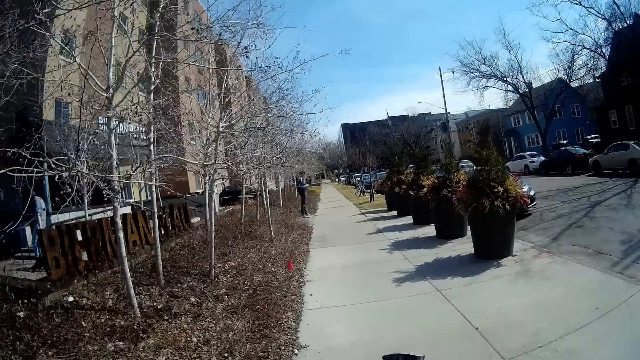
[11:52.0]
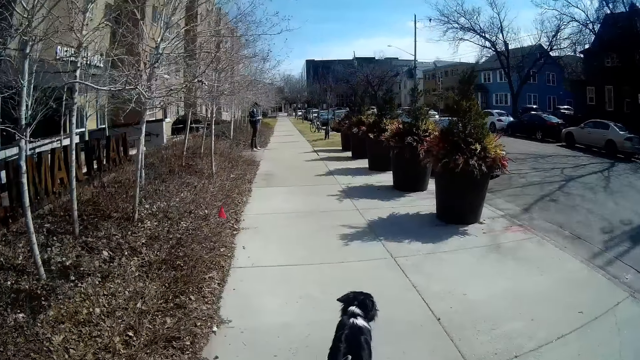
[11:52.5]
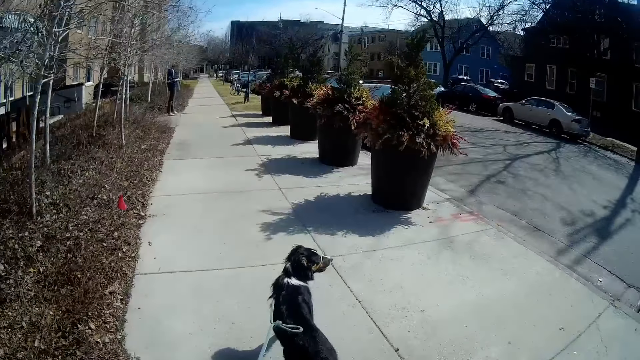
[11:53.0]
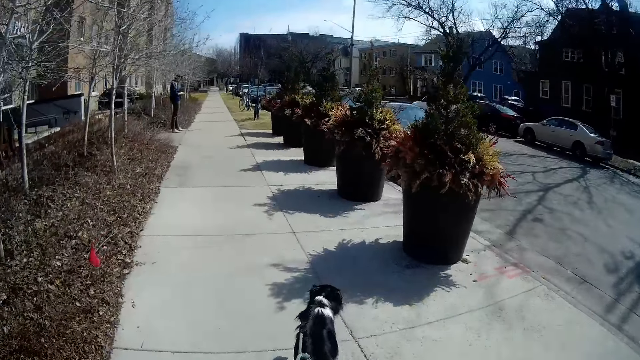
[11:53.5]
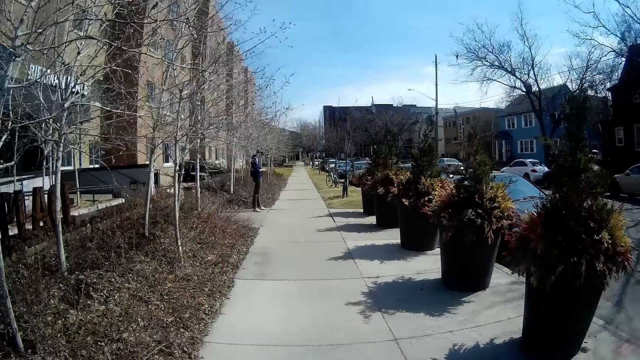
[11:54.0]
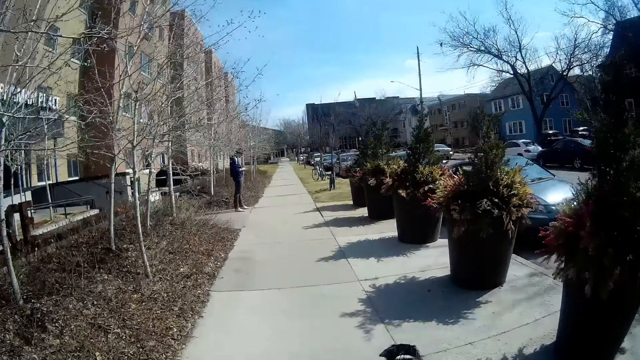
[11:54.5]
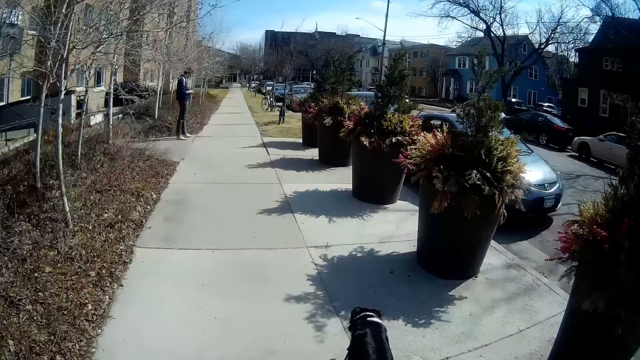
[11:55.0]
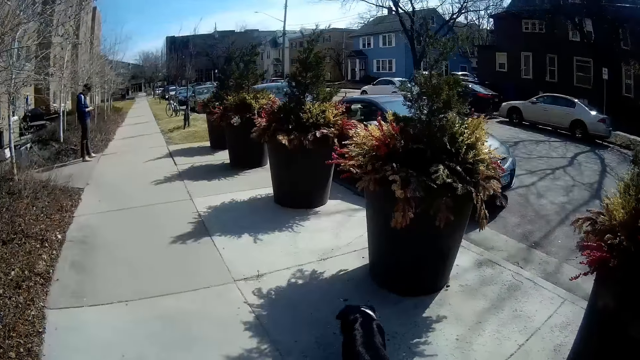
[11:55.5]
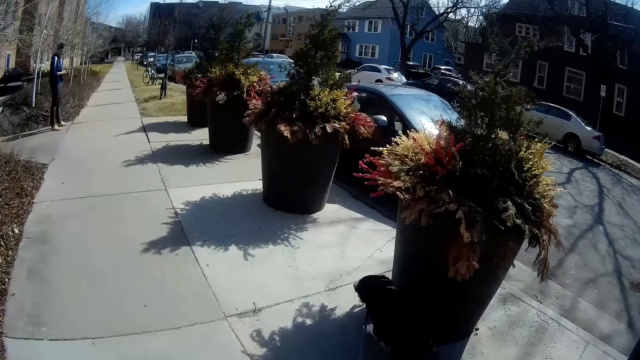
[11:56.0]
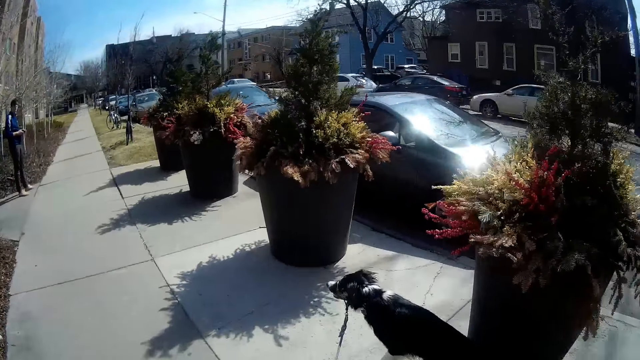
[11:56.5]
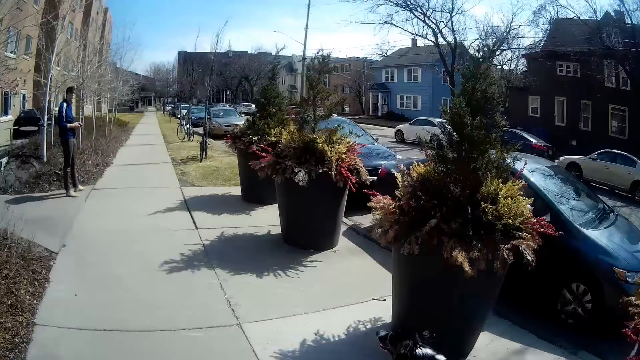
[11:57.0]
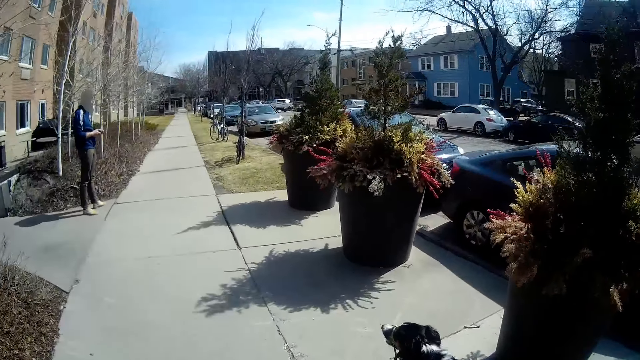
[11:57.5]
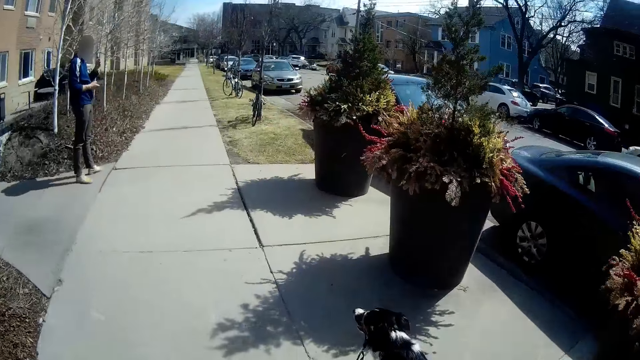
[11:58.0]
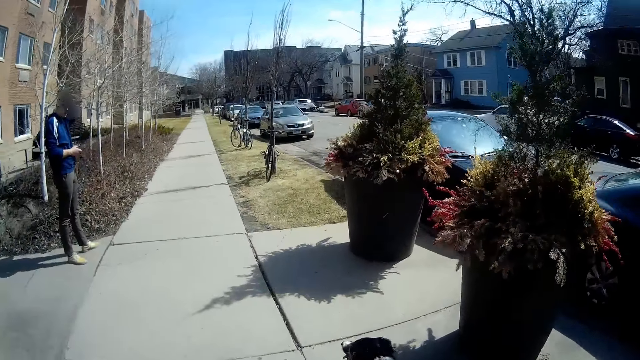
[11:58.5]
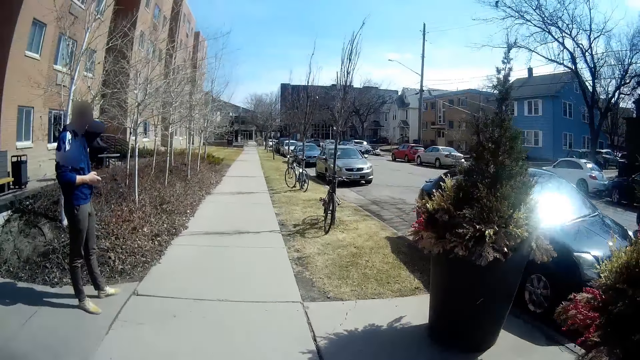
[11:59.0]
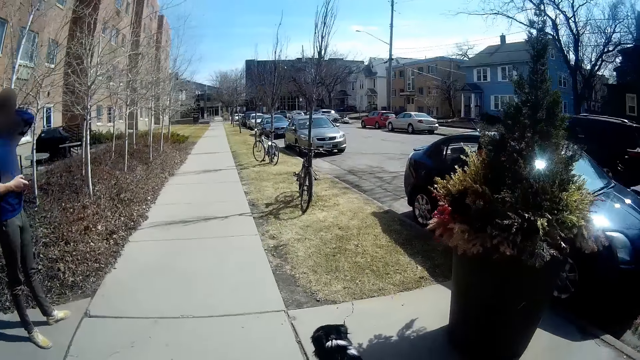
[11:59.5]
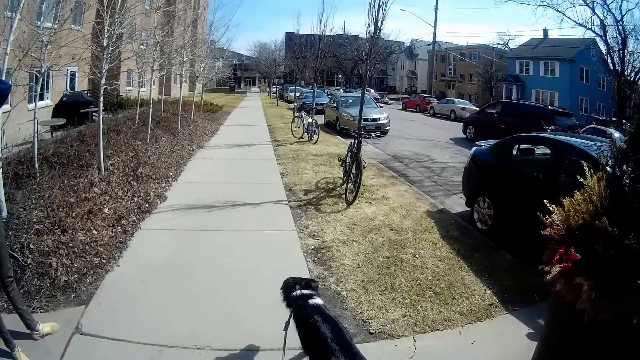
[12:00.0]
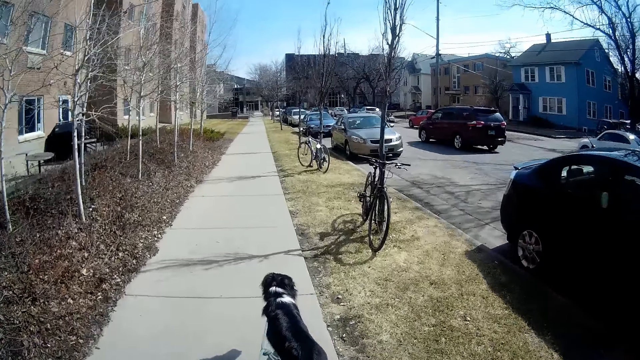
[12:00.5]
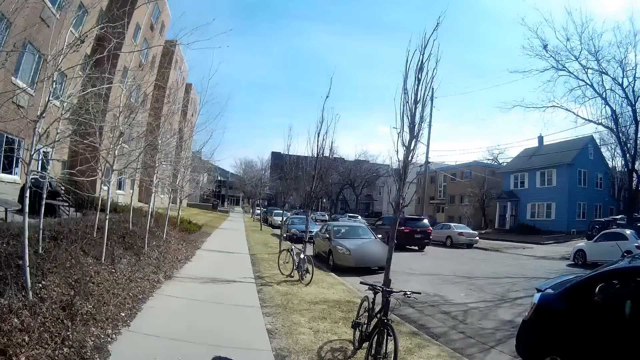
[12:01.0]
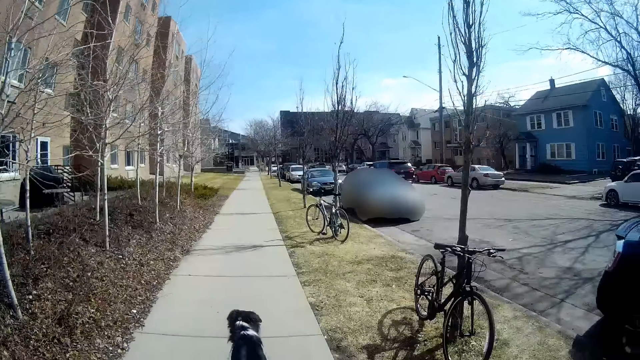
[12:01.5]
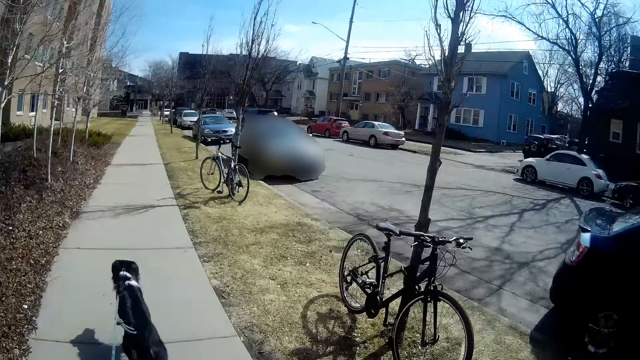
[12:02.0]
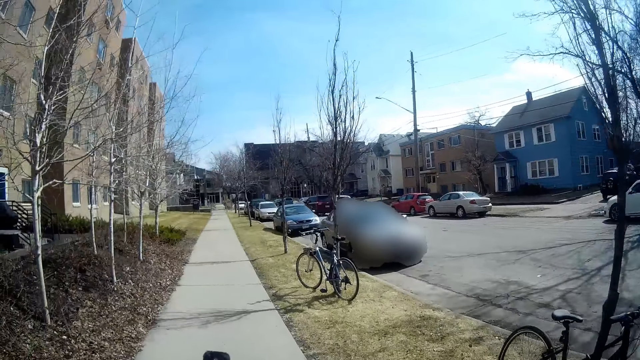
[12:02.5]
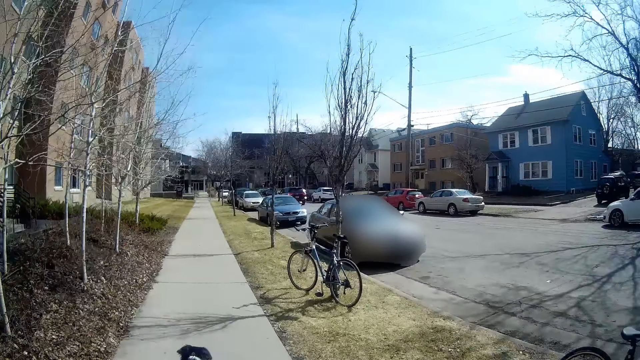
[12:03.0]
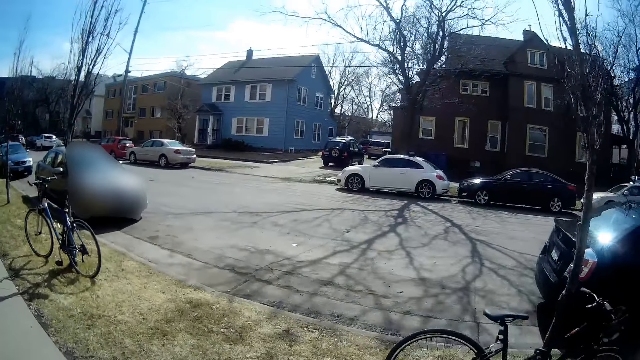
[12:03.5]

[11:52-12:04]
A man moves a hand towards his face.

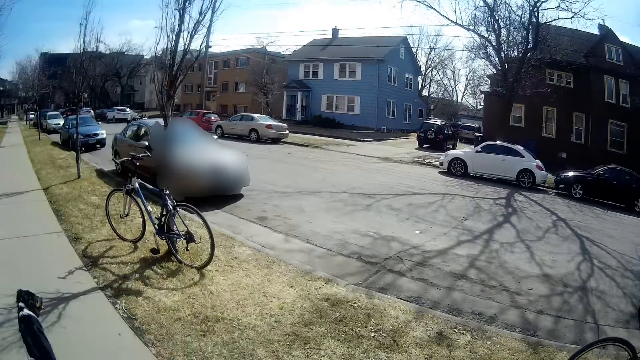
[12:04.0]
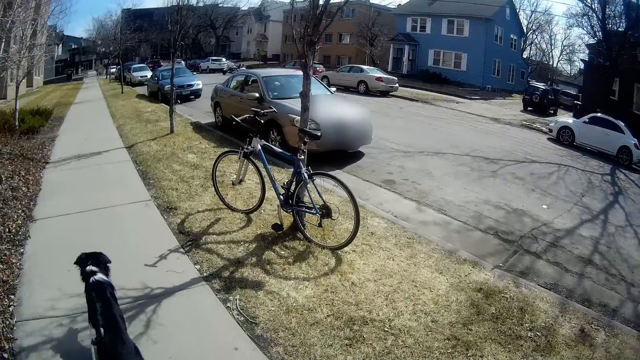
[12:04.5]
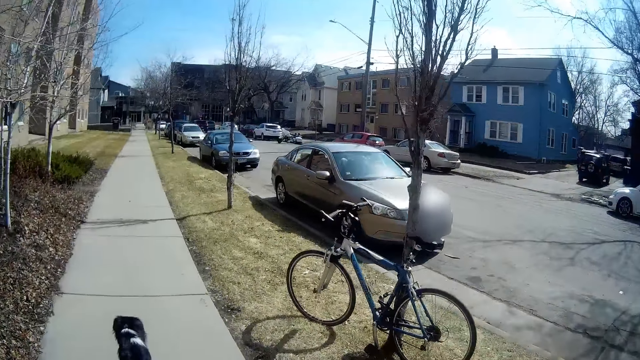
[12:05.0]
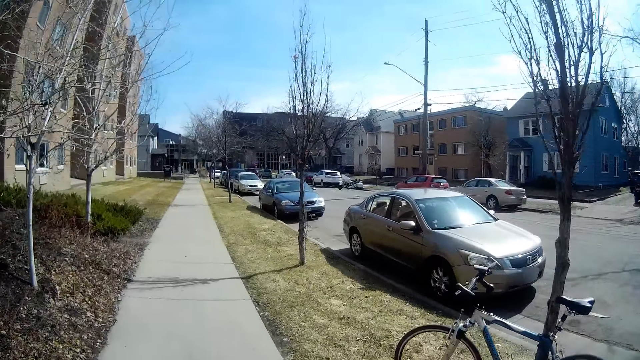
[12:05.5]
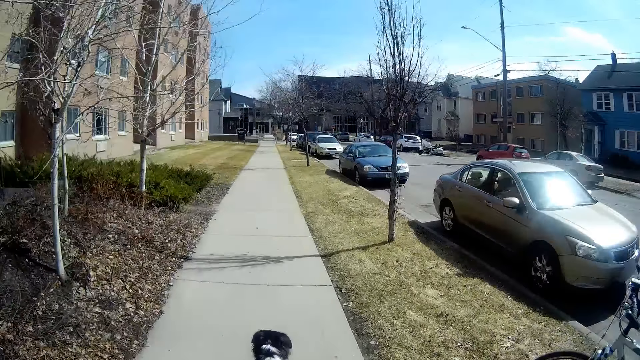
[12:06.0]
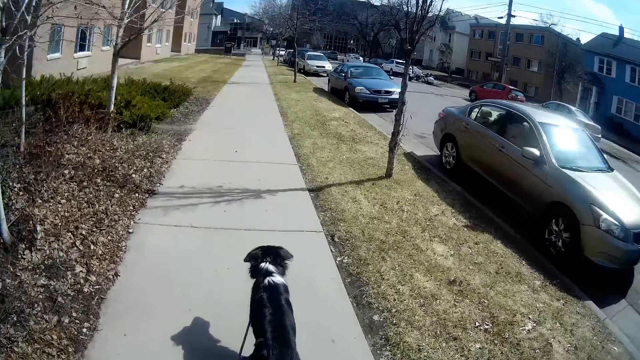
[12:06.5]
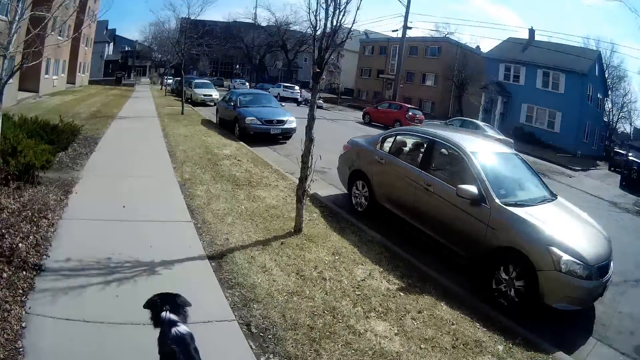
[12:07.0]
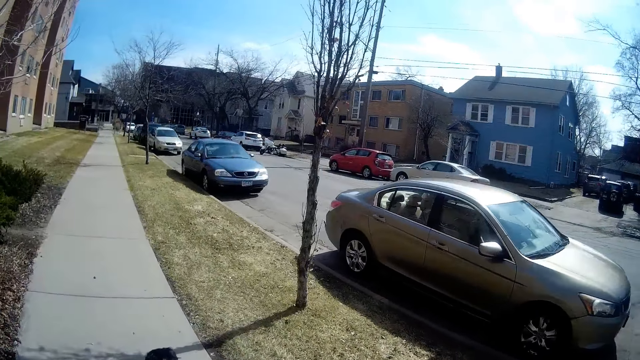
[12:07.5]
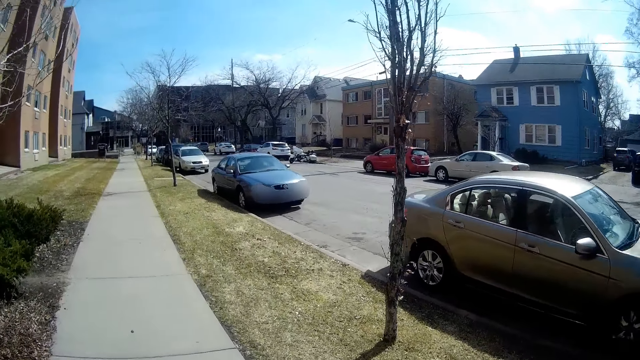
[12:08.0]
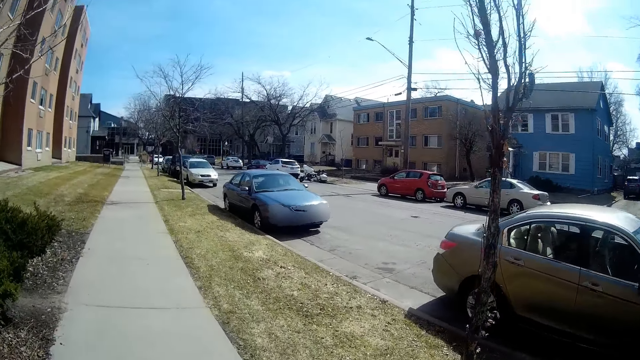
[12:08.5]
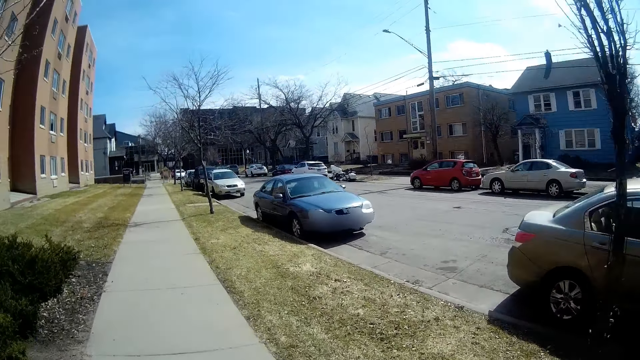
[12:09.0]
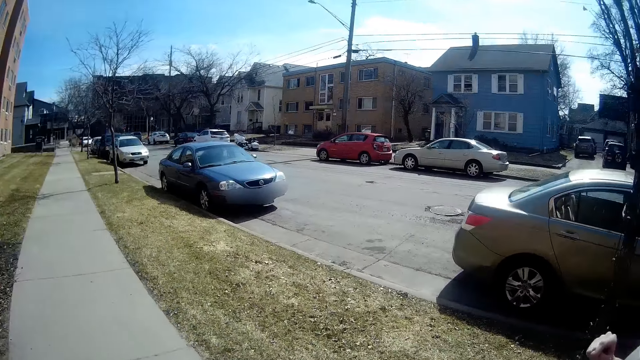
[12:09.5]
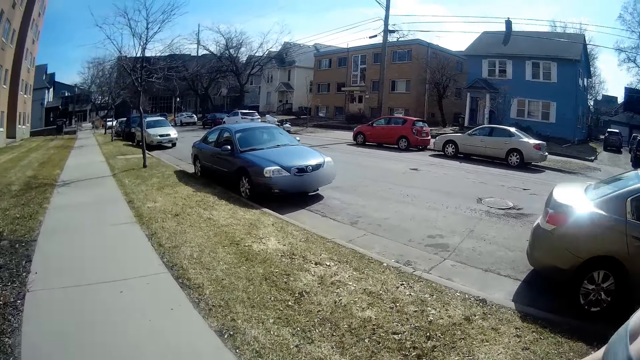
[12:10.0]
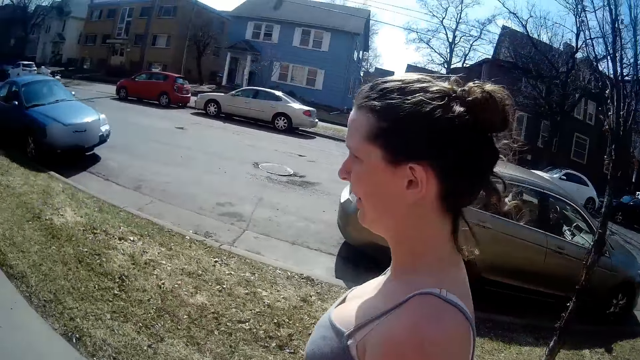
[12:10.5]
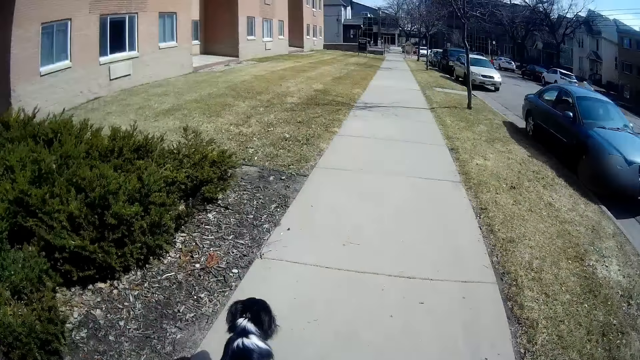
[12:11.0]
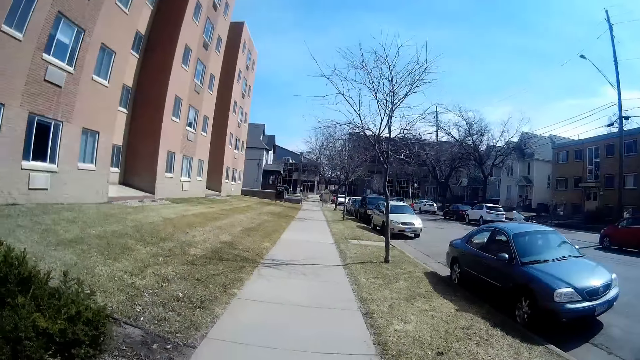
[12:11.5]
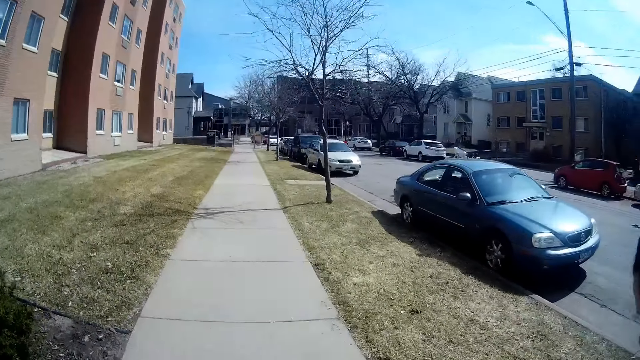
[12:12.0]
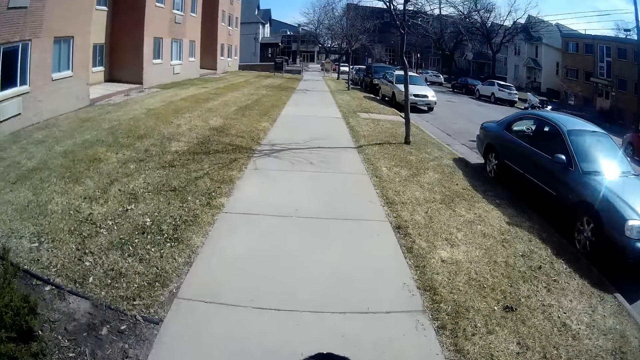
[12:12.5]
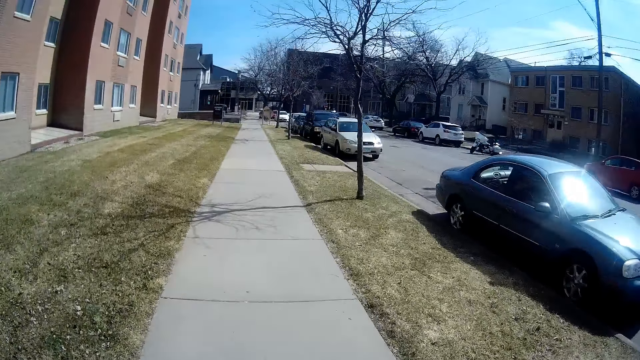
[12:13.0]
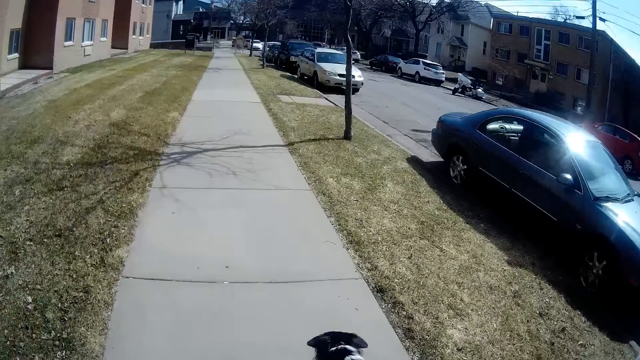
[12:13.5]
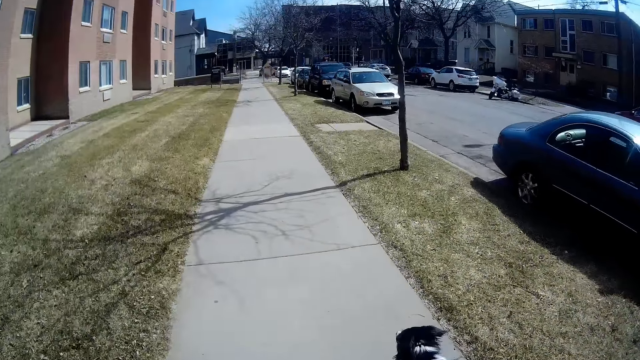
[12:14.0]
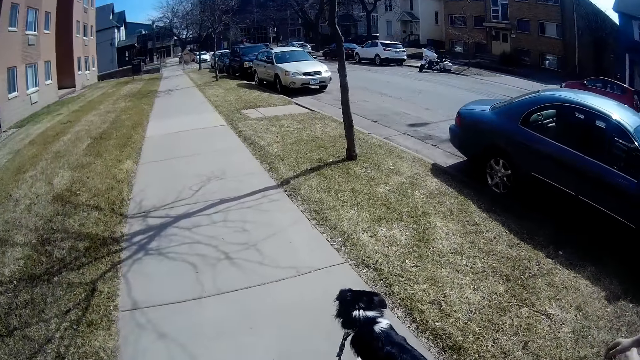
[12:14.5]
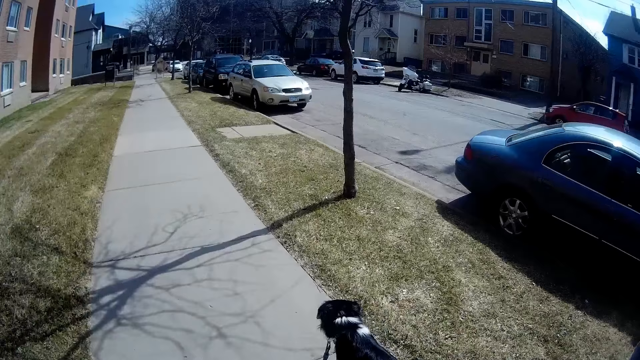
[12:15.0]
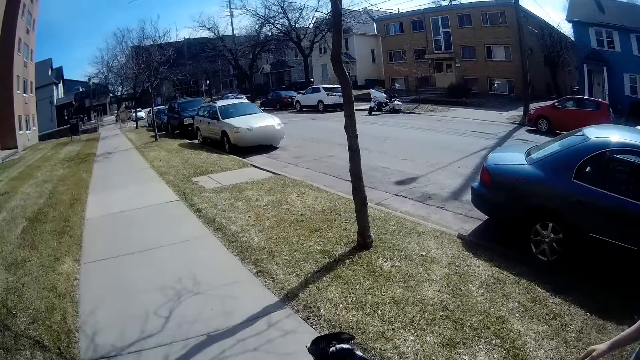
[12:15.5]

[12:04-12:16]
A lady moves a hand. The camera wearer points a finger.
